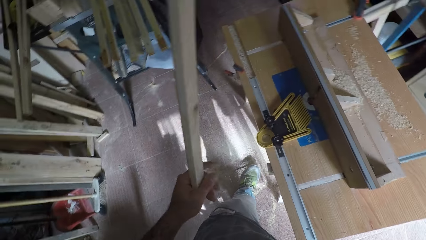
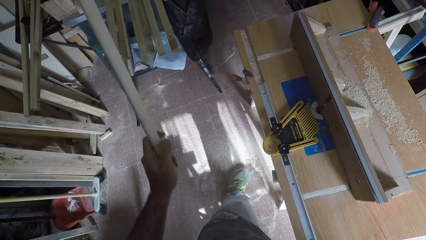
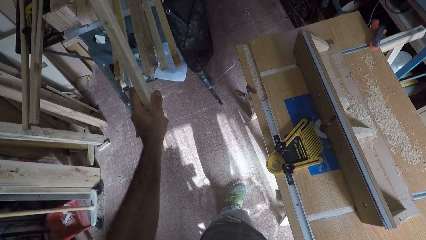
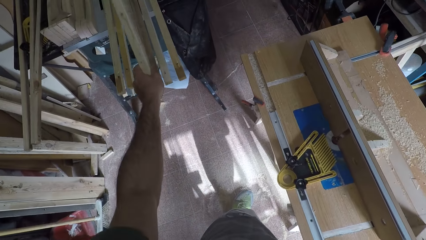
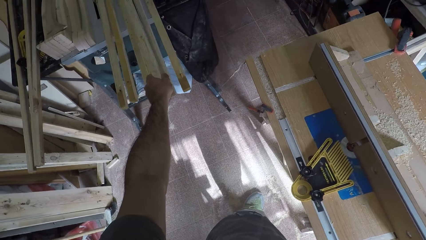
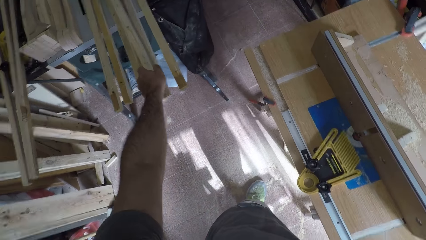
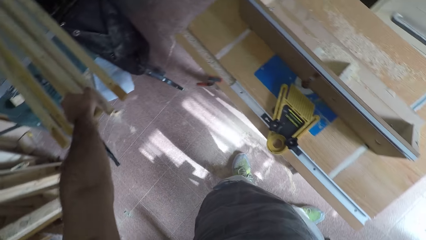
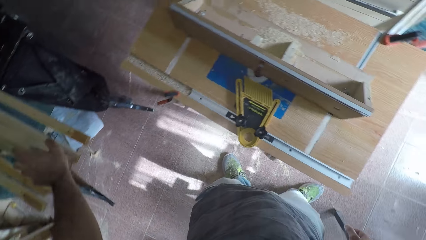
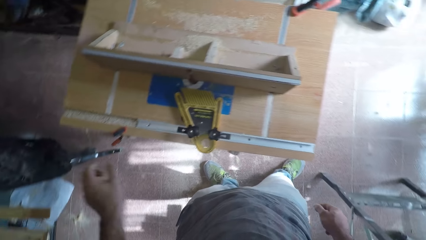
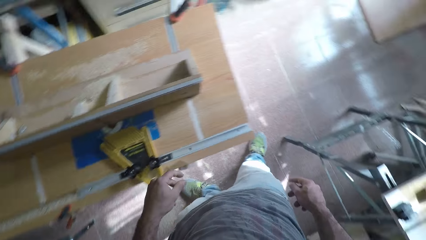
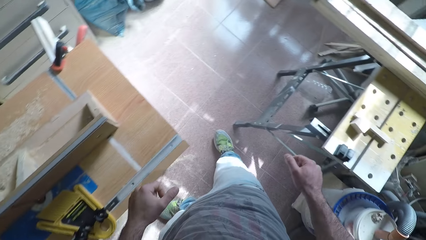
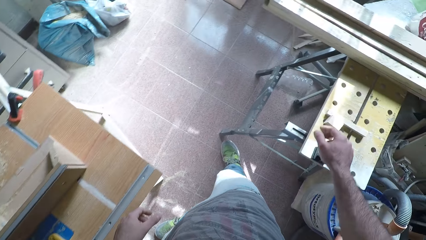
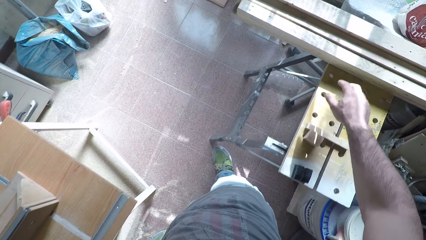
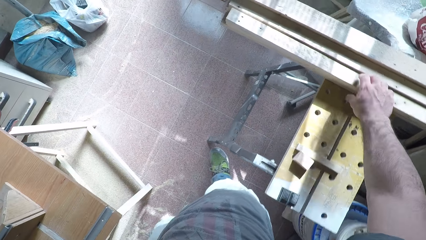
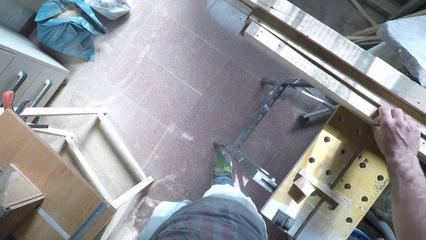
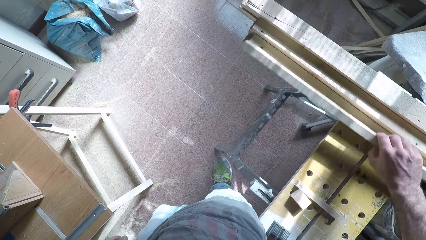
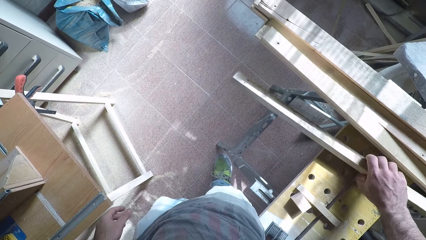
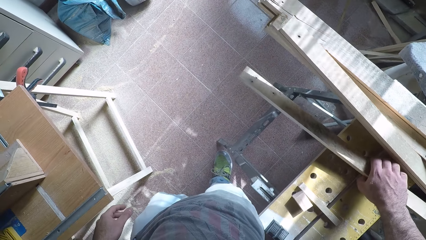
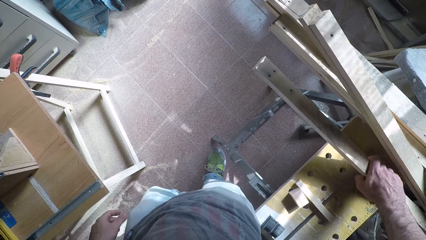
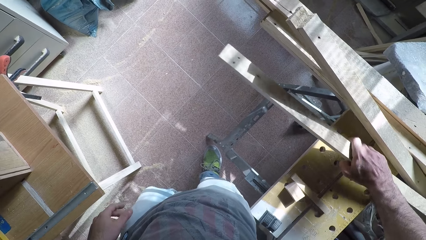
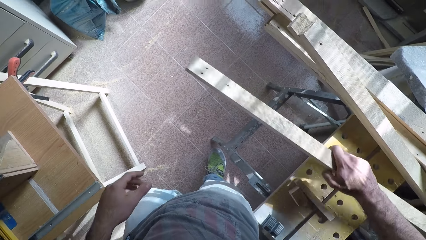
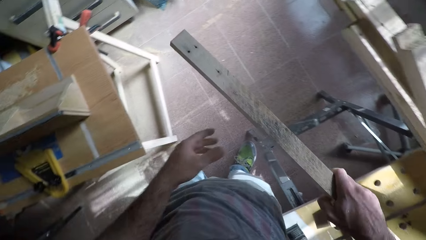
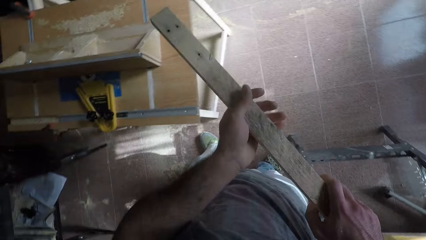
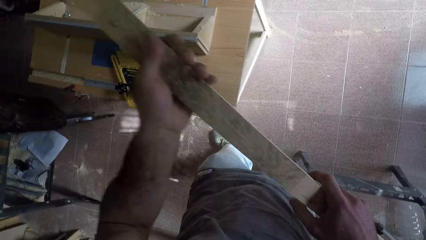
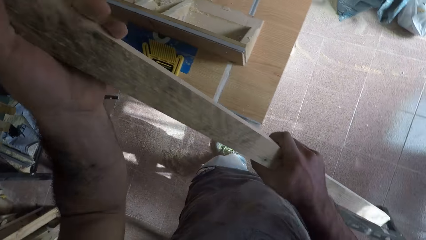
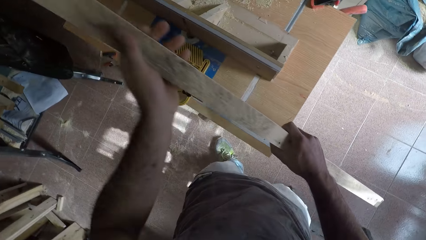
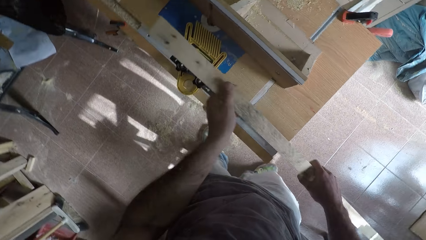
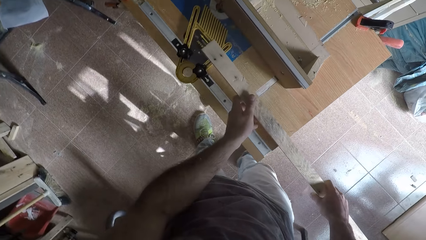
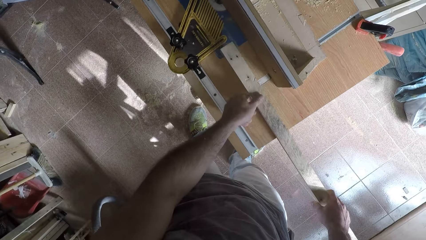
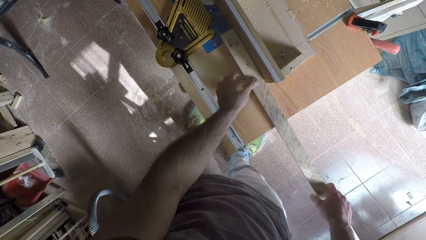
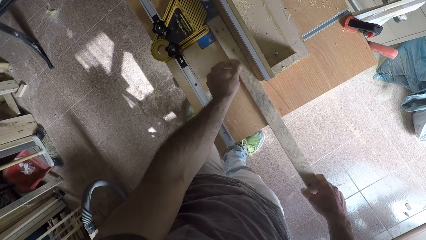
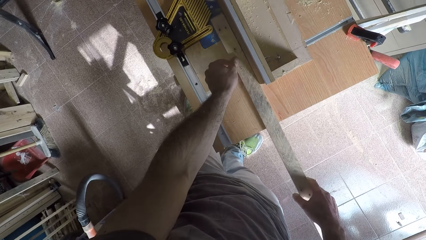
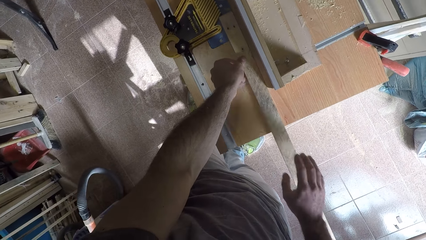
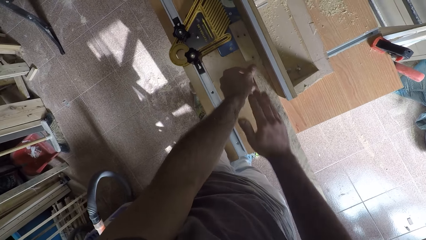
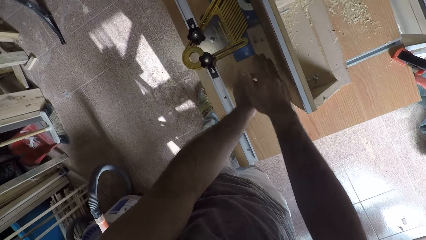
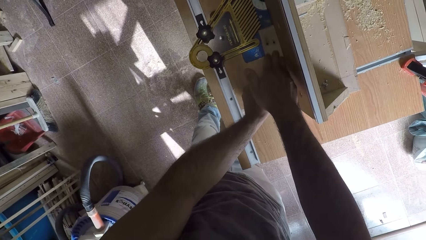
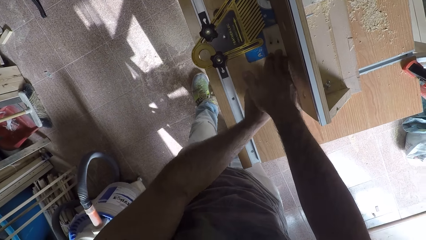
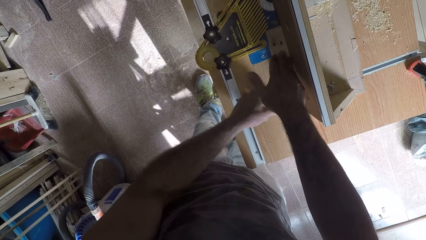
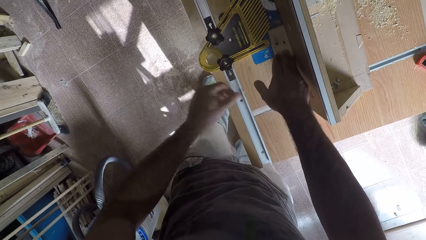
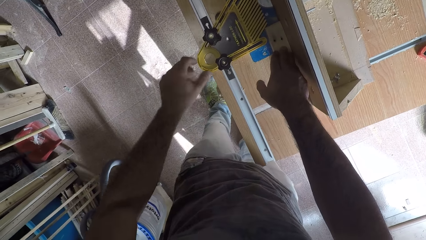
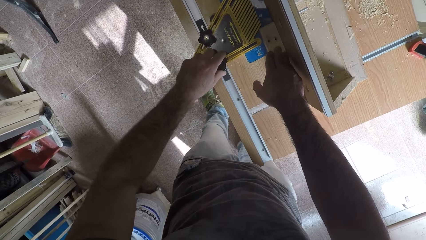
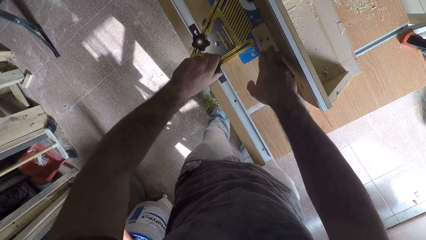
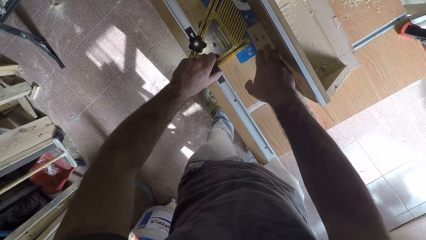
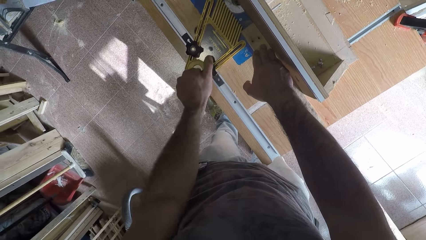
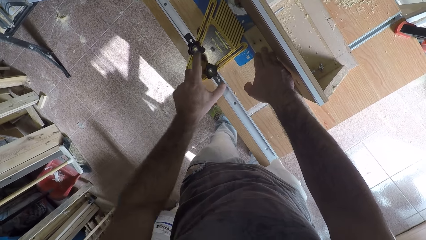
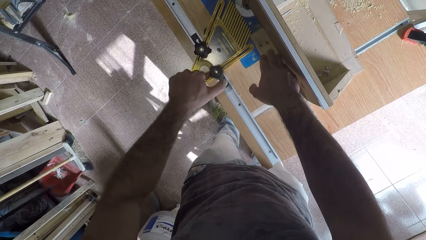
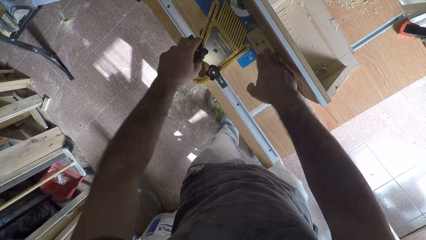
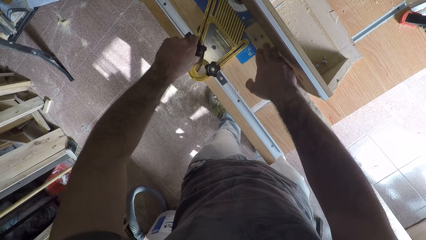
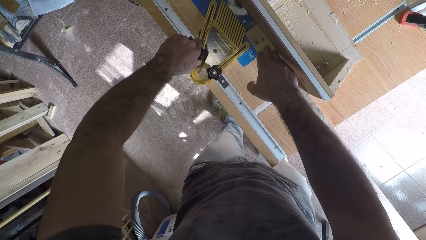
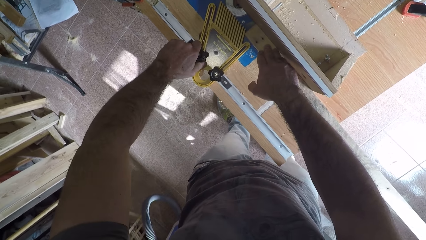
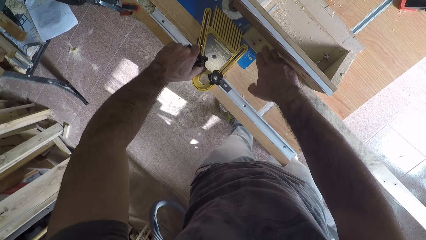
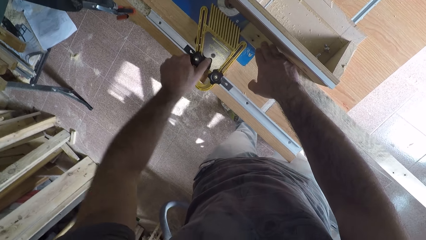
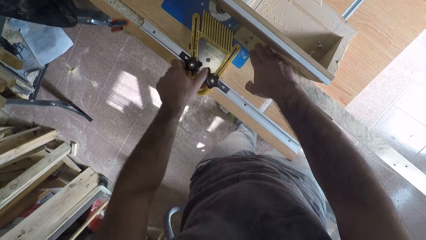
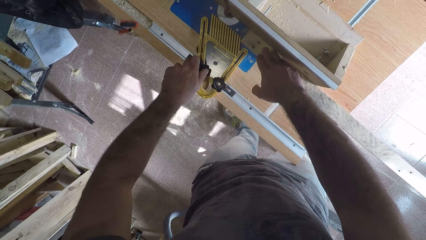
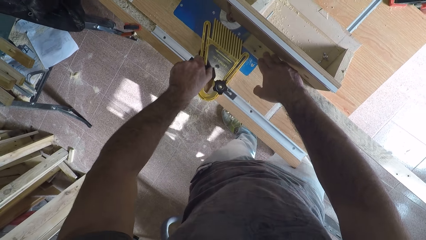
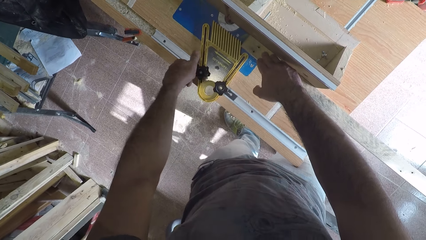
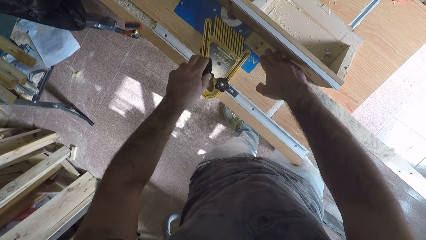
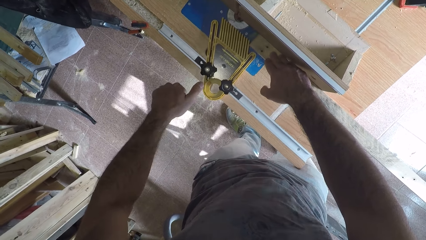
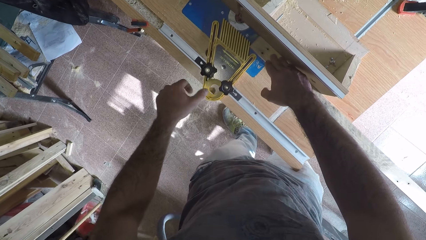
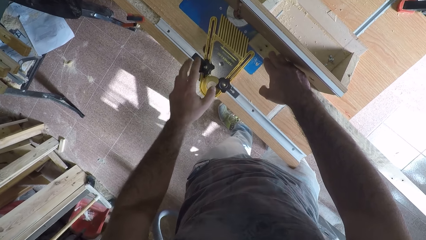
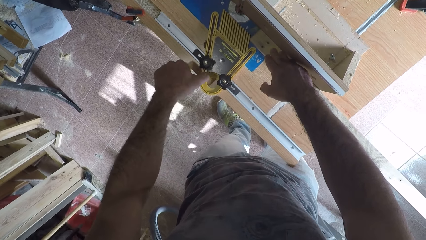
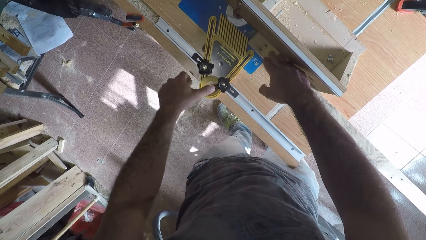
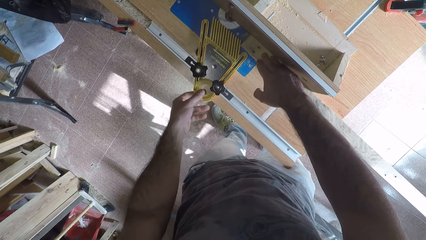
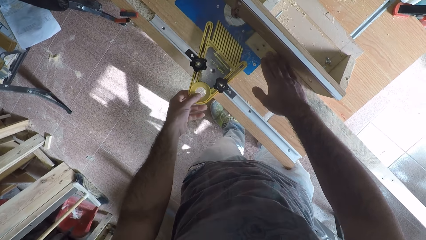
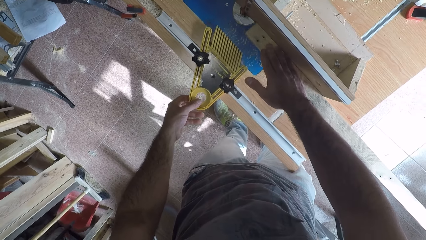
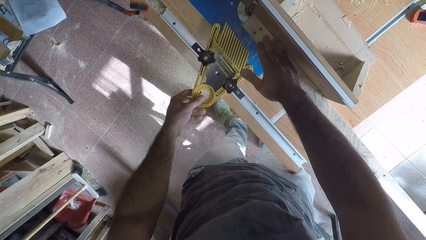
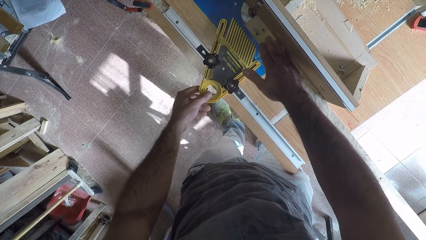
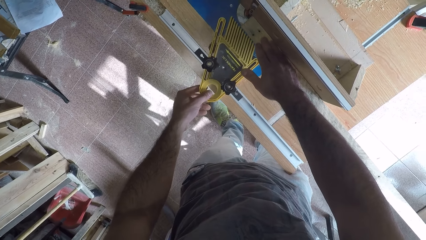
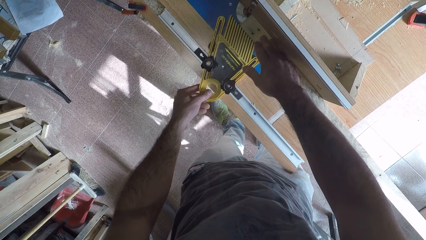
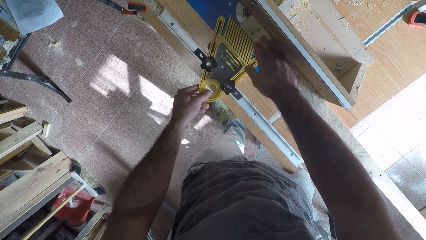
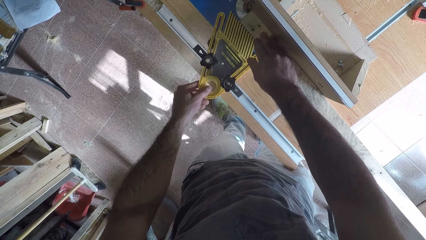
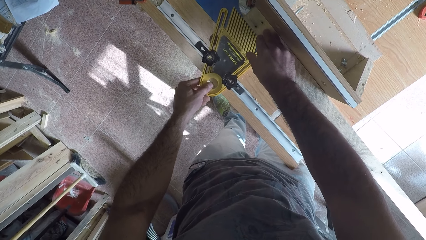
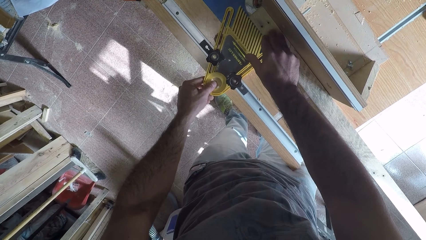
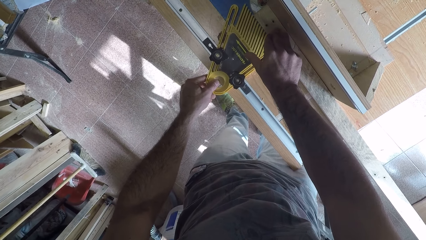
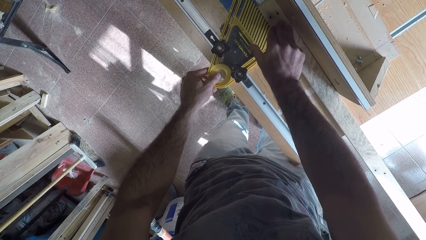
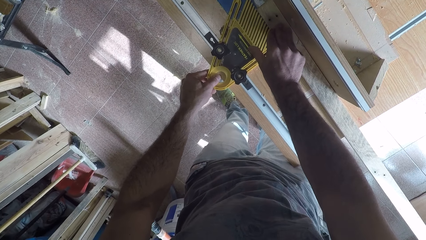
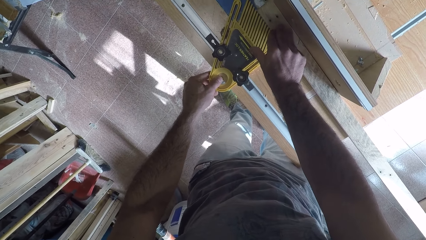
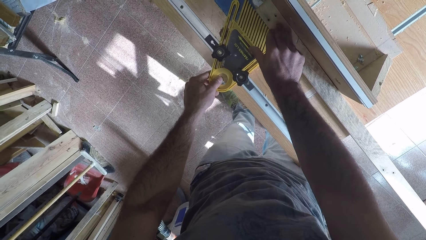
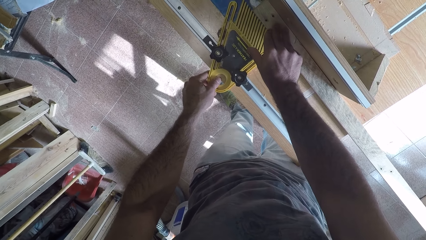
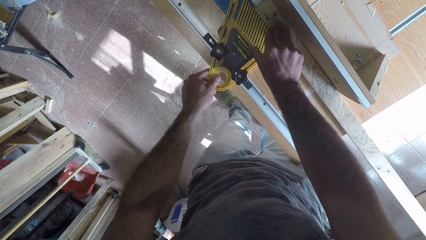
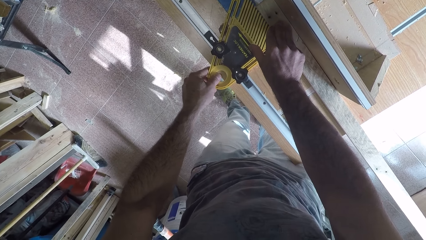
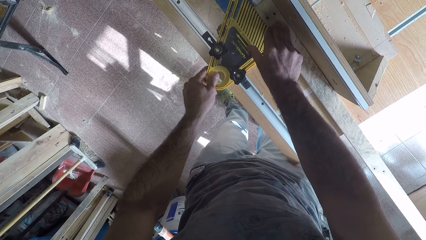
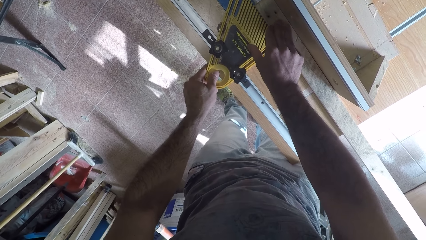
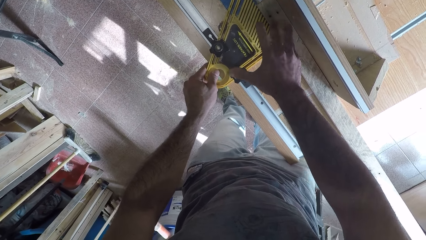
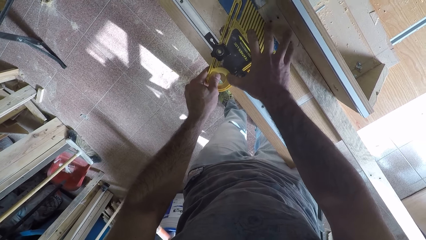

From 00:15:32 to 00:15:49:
The camera wearer drops back the wood on the table with his left hand with the other woods. He picks up another wood with his right hand. He holds the wood with both hands. He places the wood on the circular saw machine. He holds down the wood on the smoothing machine. He touches the knob of the wood holder and loosens the knob. He unscrews the circular saw machine with his left hand. He touches the knob of the wood holder and loosens the knob. He adjusts the wood holder. He adjusts the circular saw machine.
